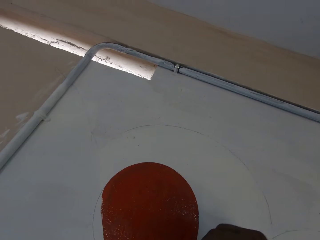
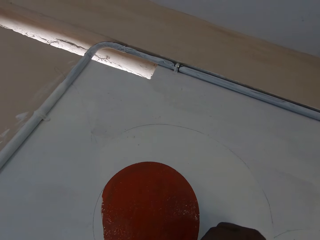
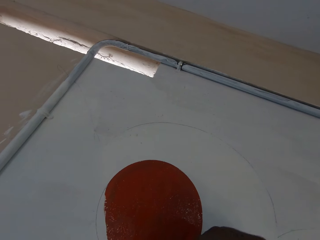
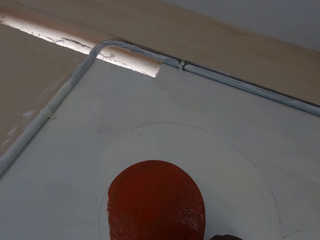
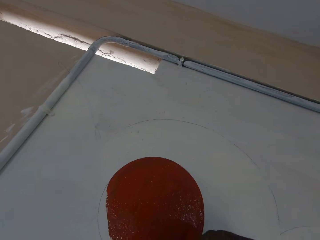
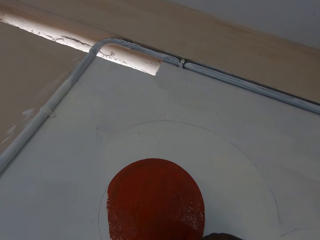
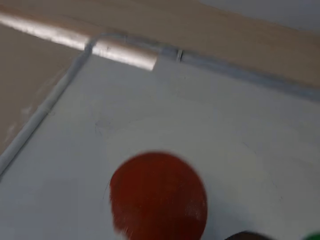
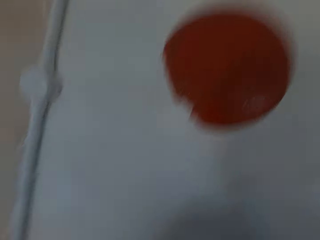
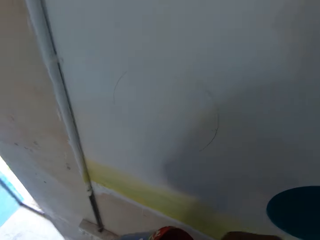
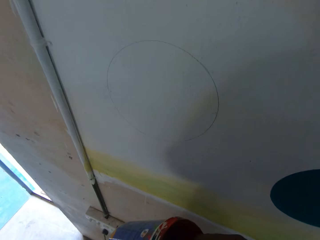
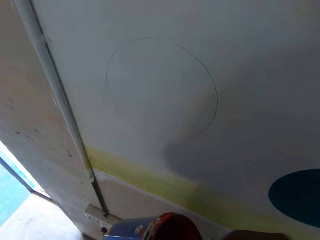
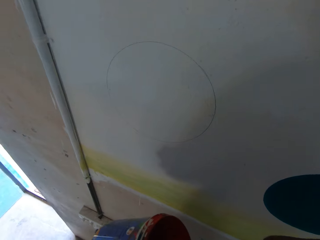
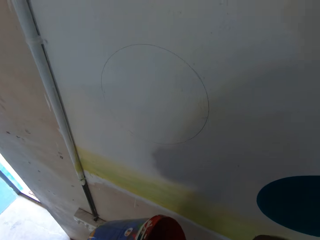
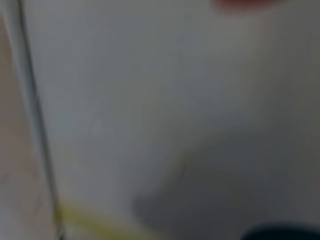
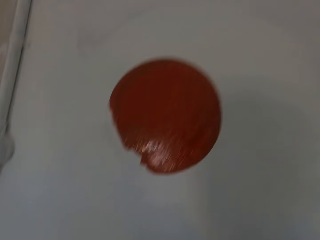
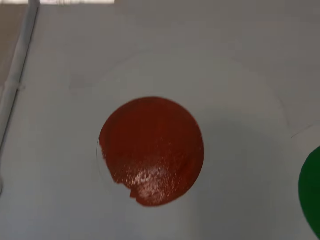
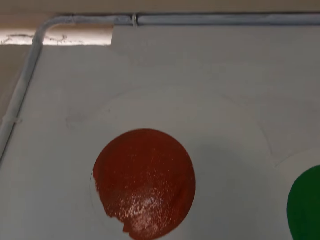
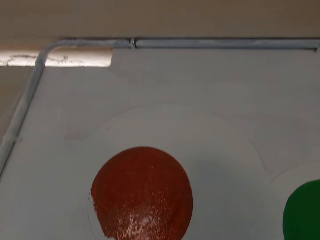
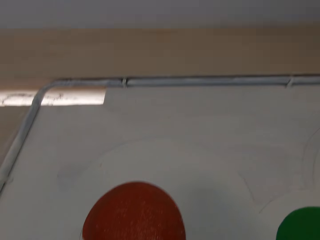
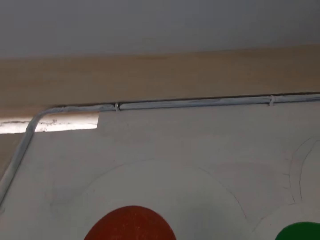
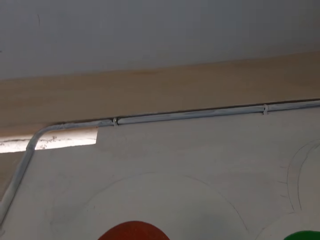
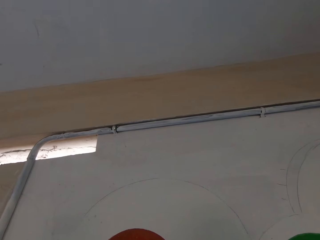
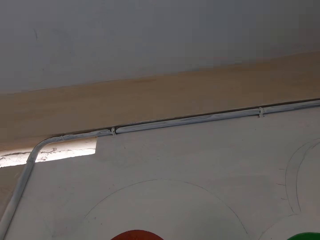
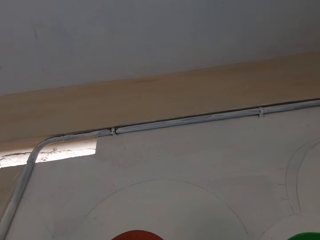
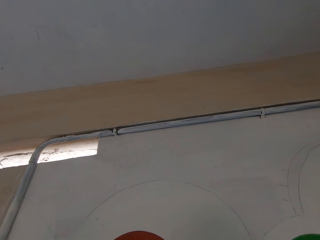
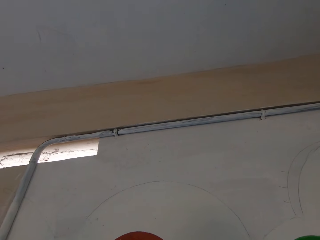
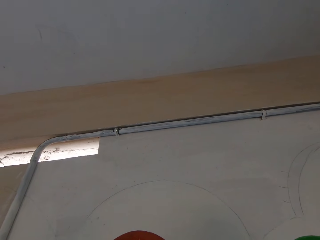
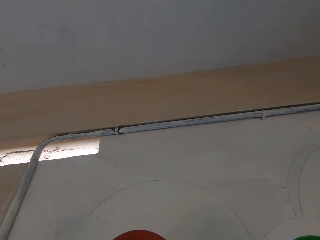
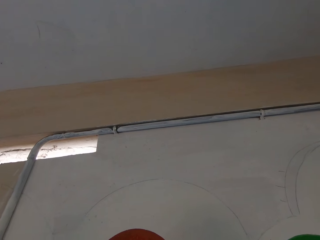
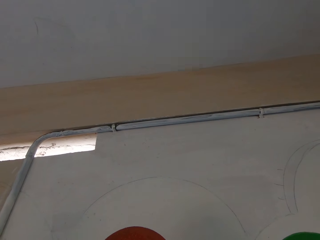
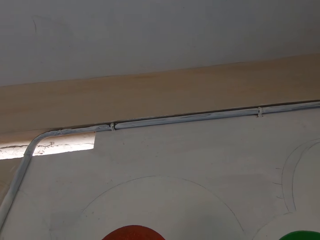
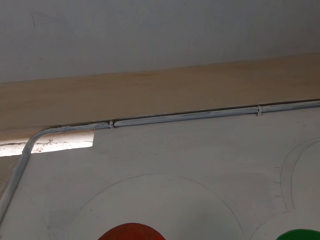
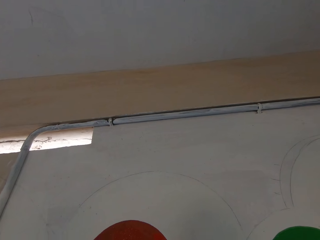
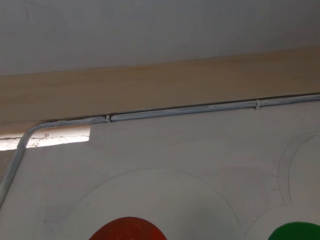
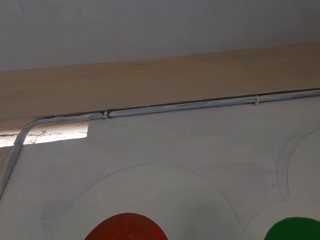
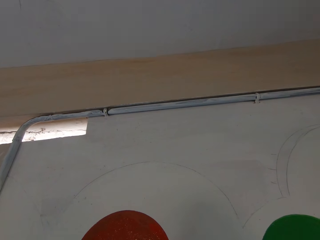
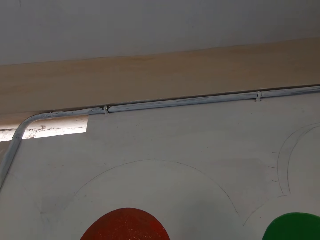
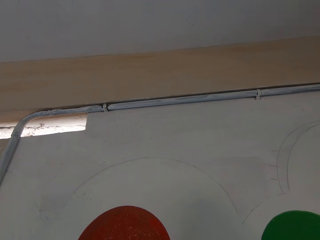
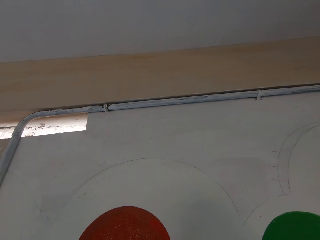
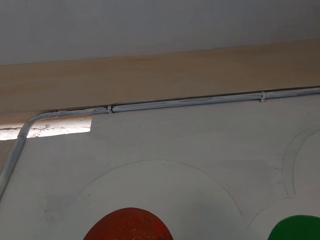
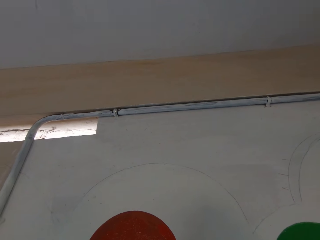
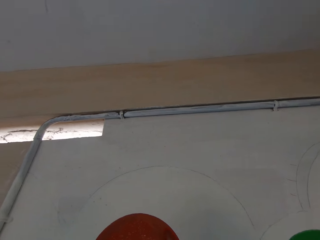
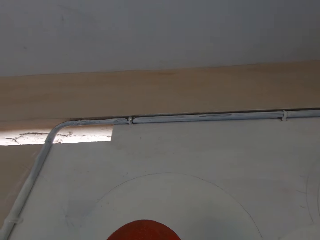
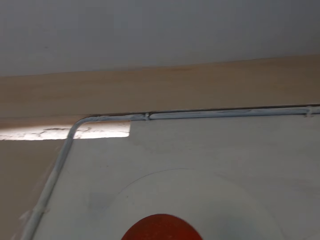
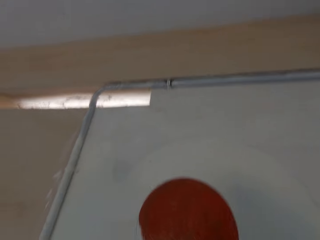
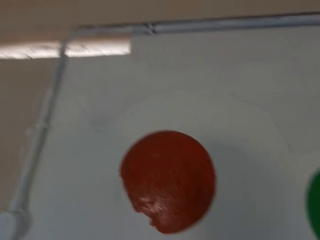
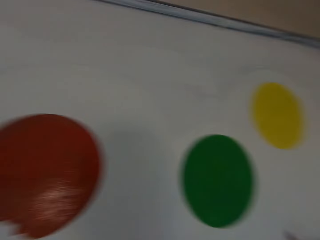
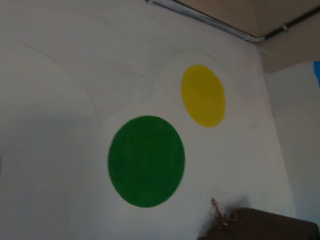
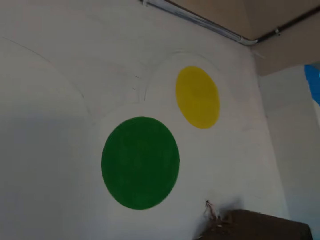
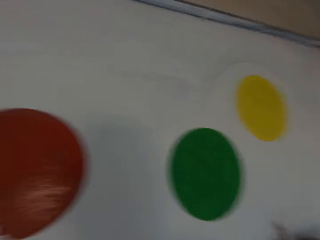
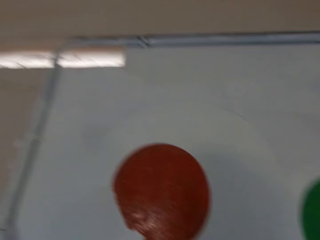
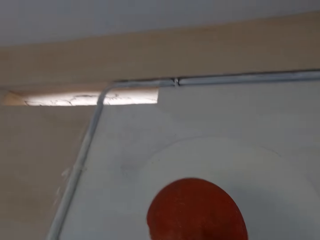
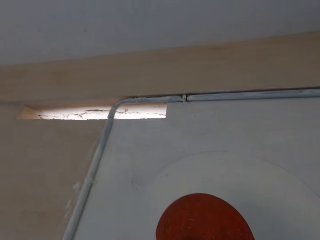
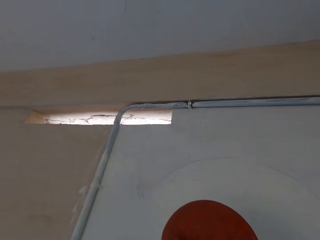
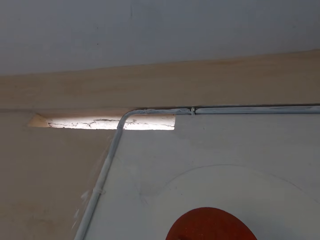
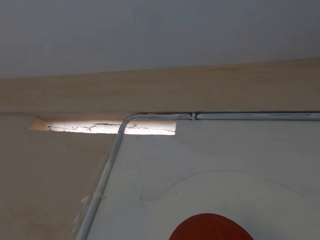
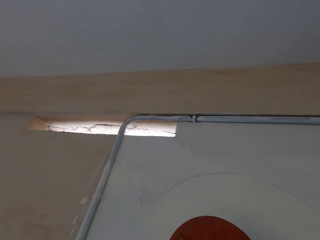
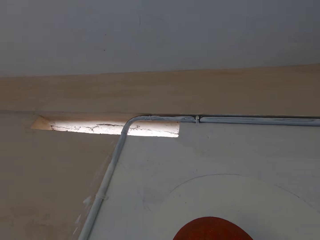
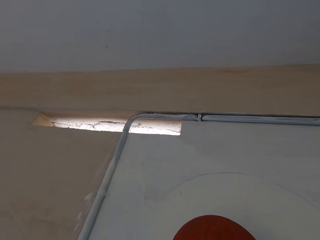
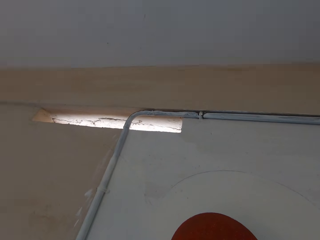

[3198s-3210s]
The camera wearer takes paint from the paint container in his left hand with the paintbrush in his right hand. He stares at the wall.

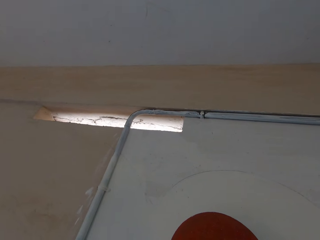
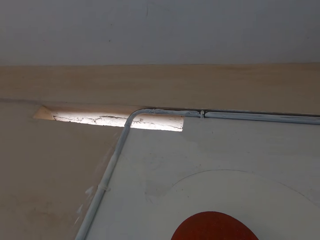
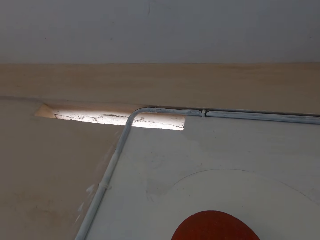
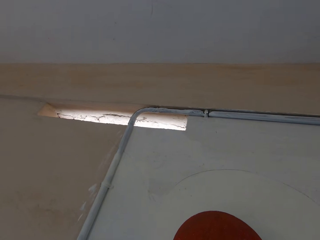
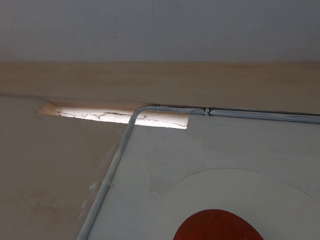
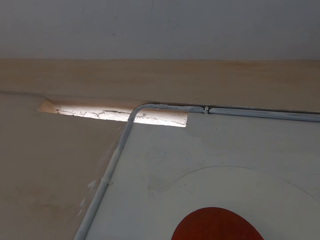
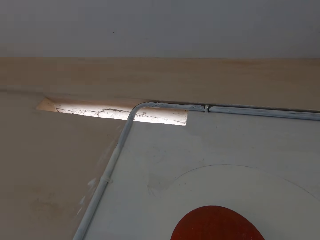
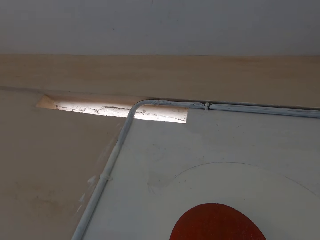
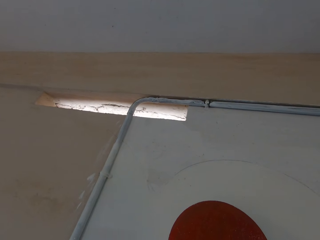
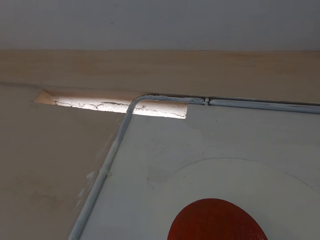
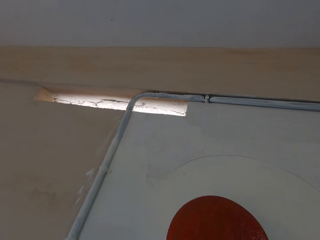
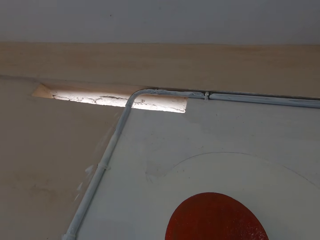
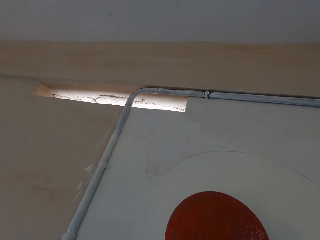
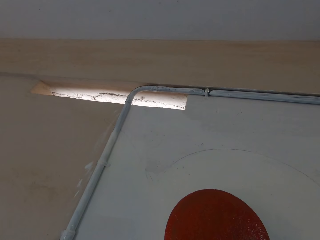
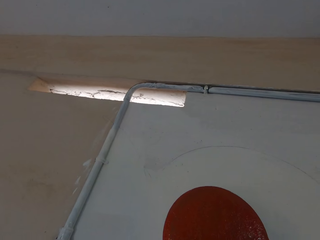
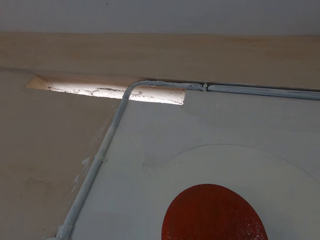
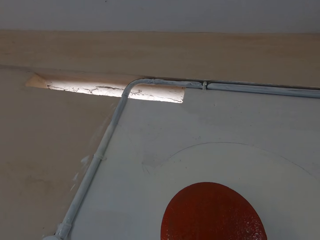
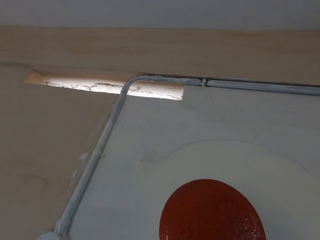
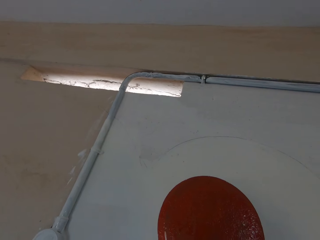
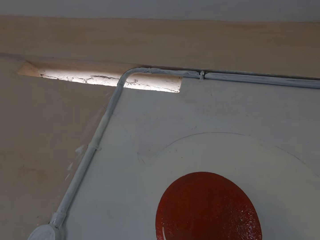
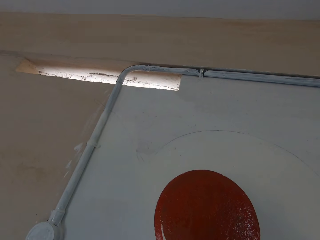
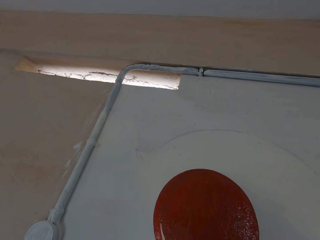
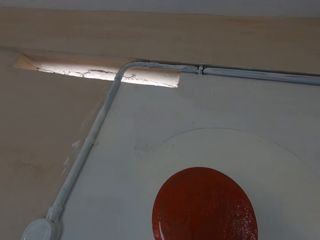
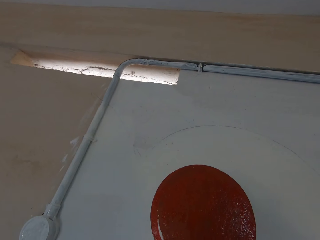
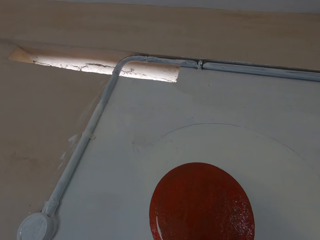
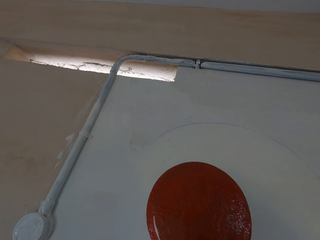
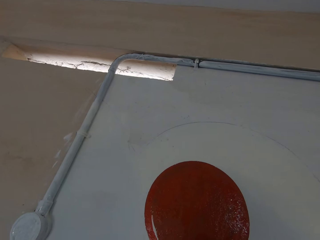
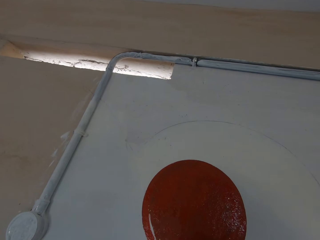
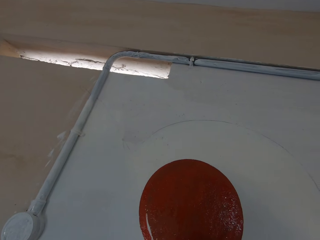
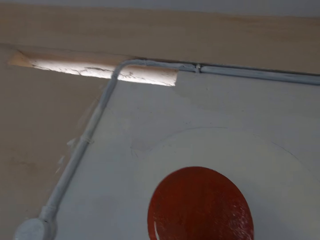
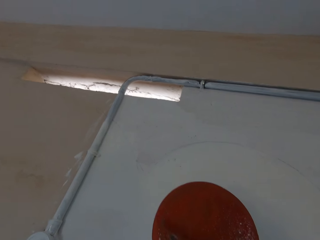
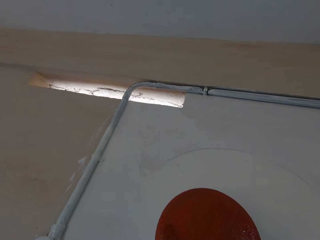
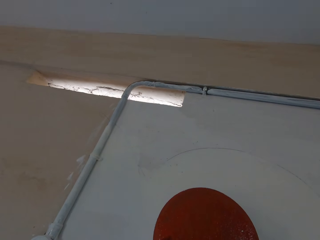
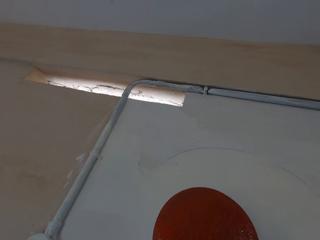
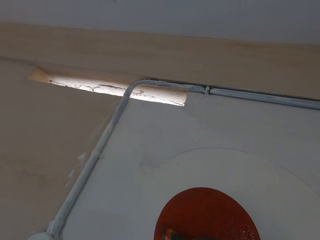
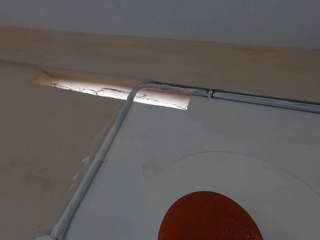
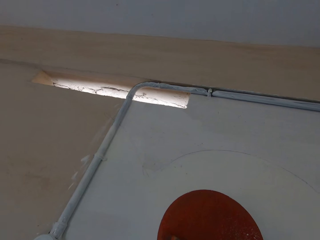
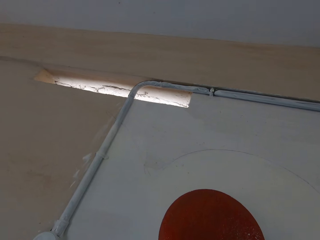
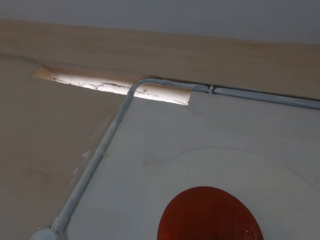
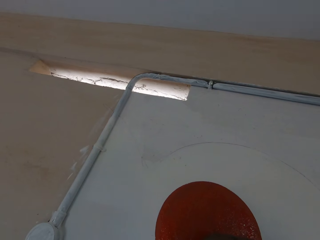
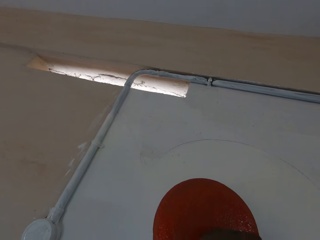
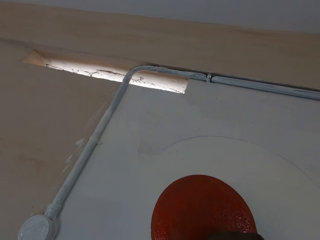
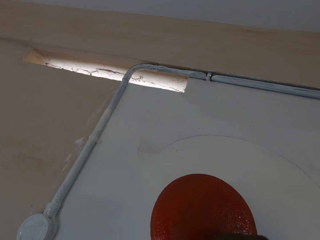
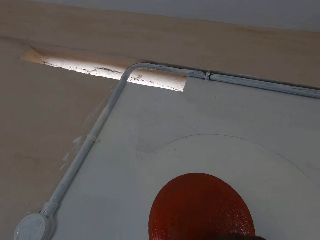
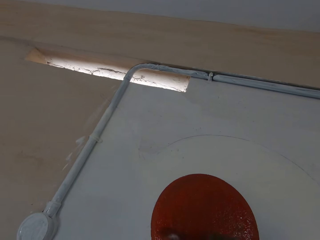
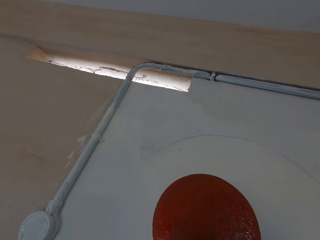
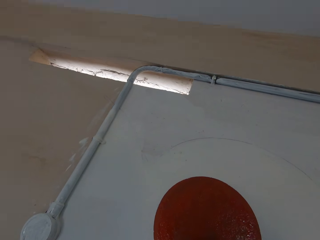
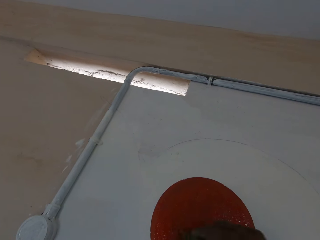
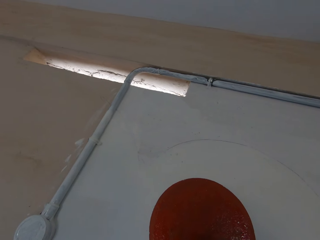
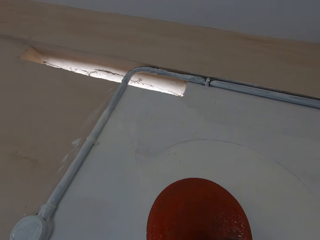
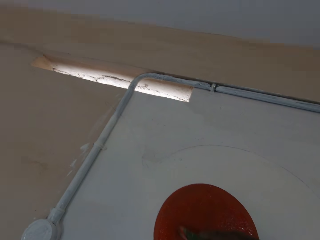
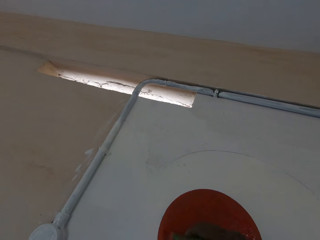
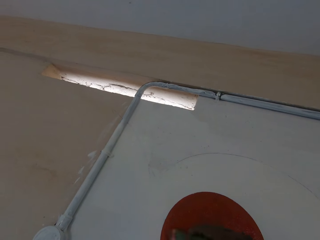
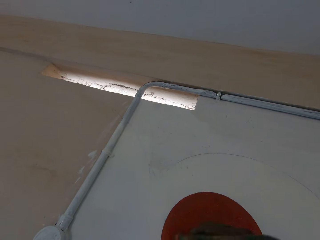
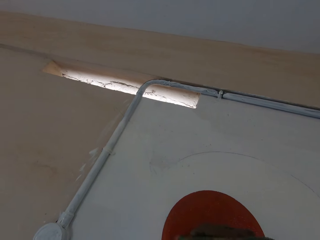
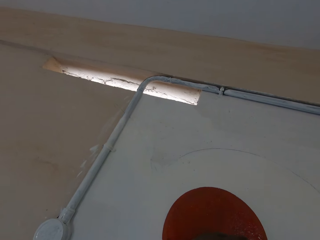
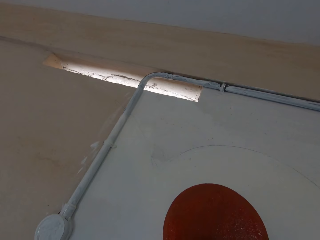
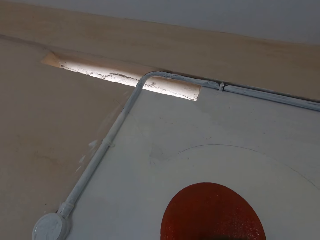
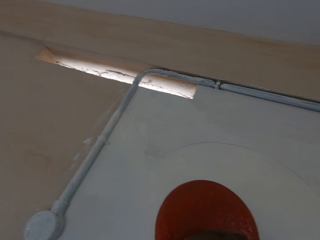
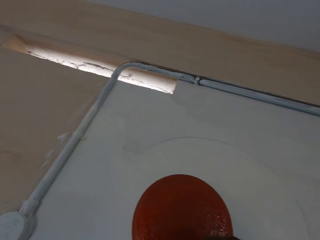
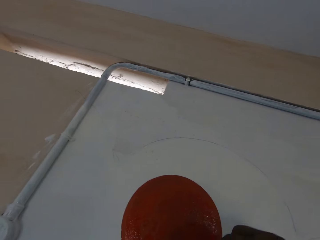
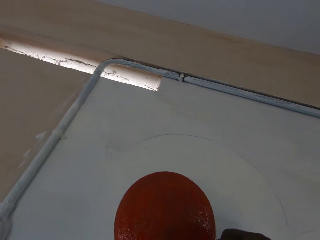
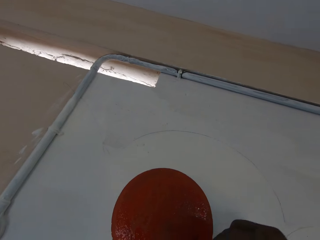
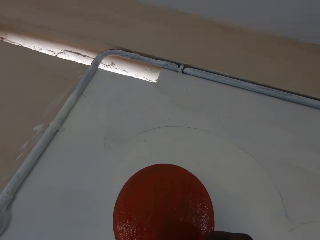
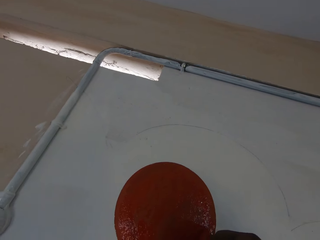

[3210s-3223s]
The camera wearer paints the wall with the paintbrush in his right hand.
